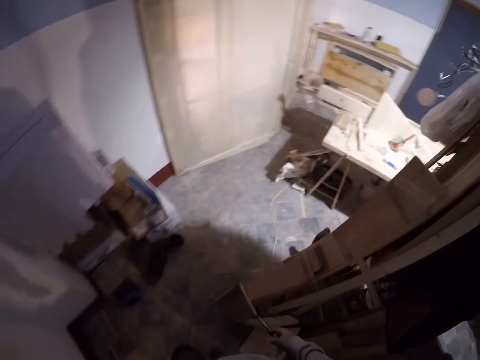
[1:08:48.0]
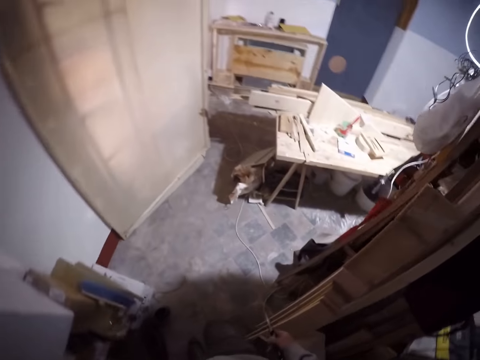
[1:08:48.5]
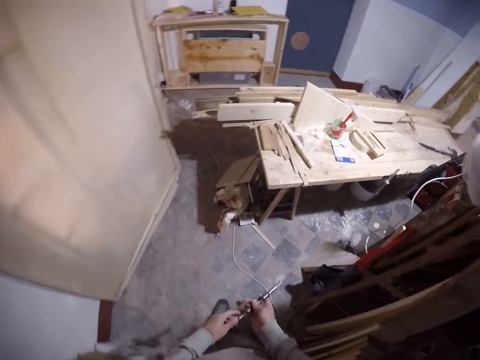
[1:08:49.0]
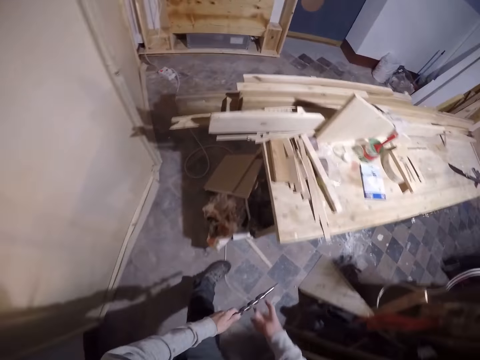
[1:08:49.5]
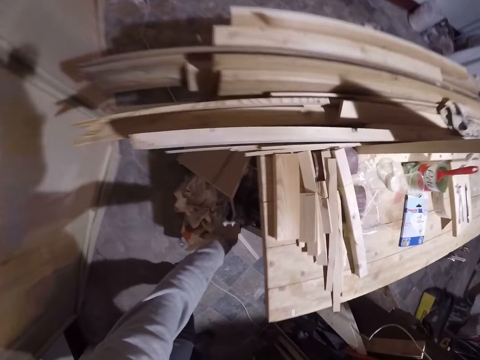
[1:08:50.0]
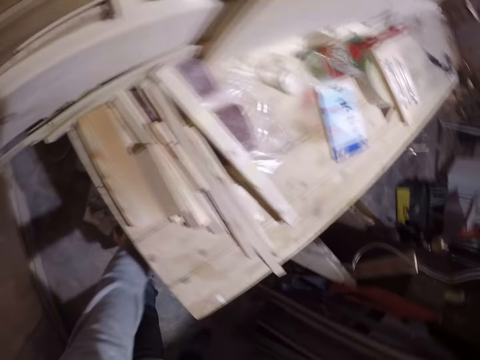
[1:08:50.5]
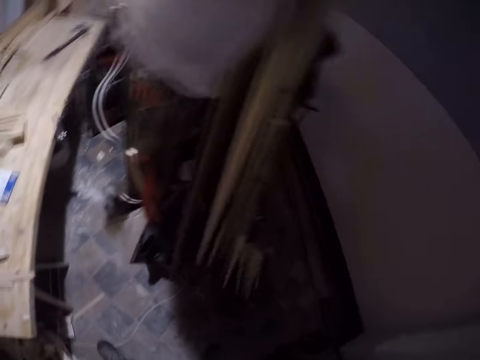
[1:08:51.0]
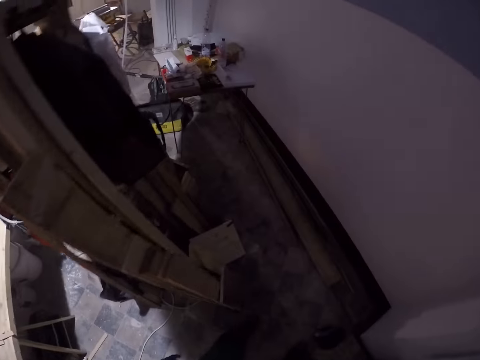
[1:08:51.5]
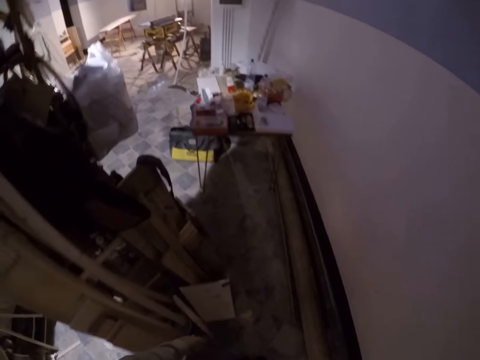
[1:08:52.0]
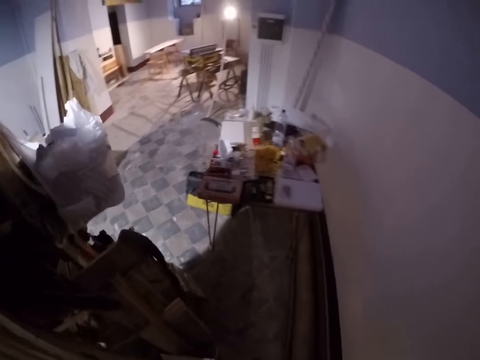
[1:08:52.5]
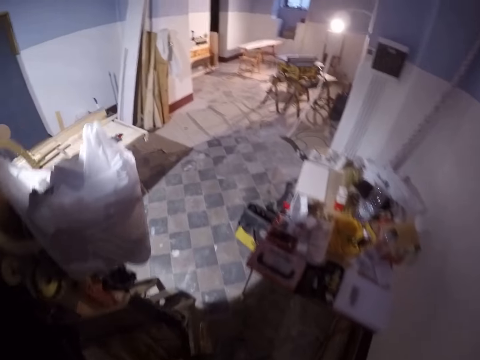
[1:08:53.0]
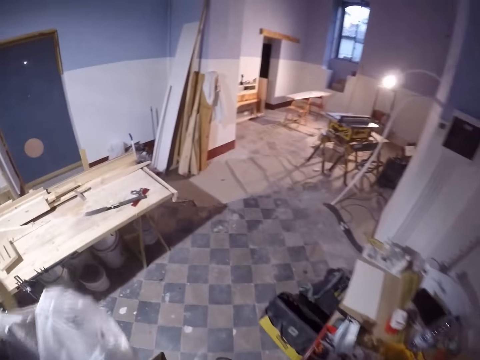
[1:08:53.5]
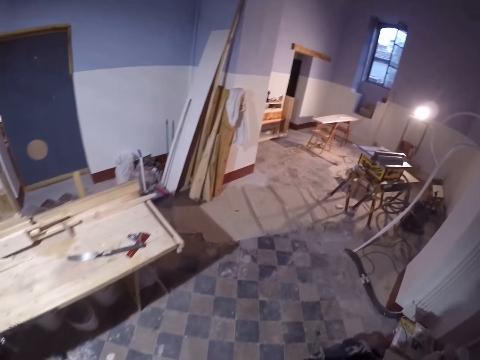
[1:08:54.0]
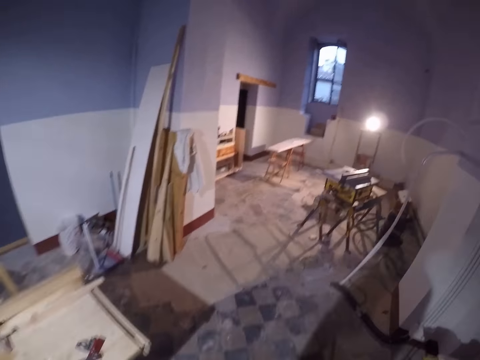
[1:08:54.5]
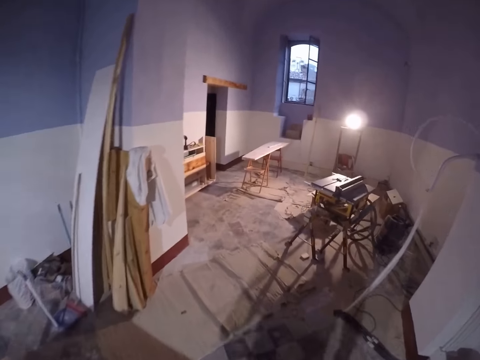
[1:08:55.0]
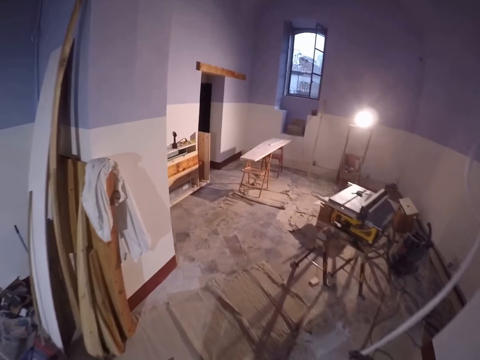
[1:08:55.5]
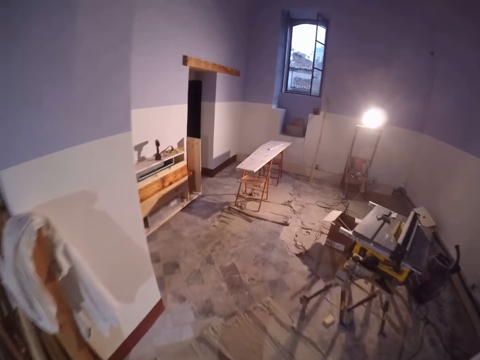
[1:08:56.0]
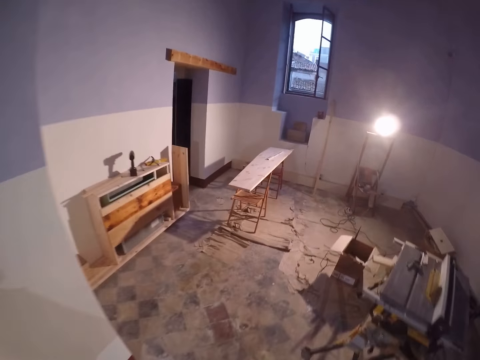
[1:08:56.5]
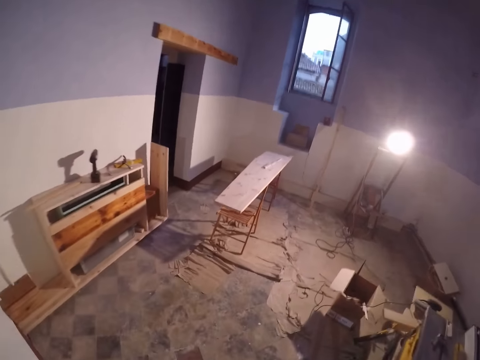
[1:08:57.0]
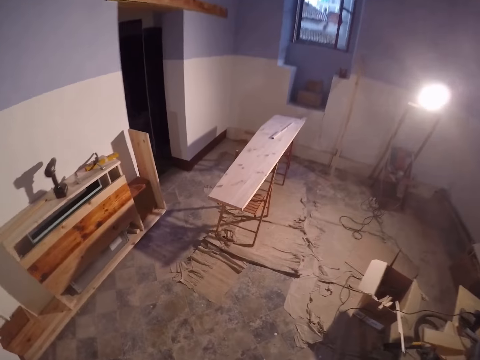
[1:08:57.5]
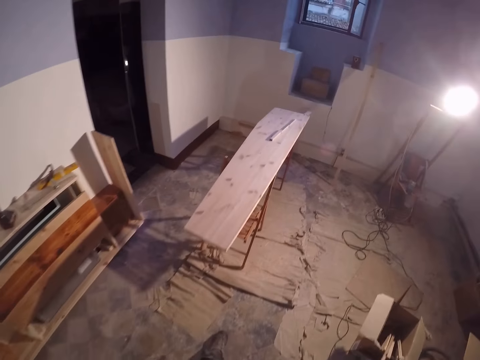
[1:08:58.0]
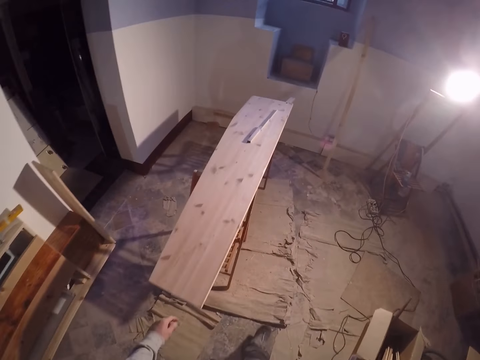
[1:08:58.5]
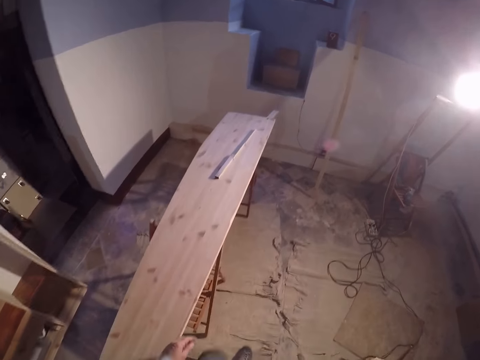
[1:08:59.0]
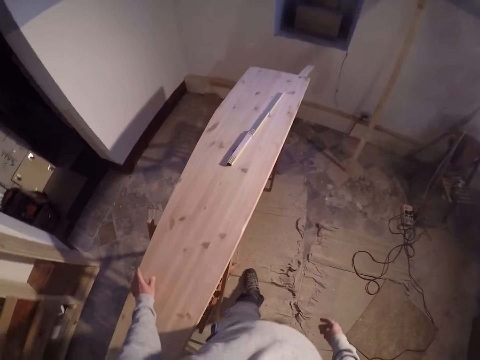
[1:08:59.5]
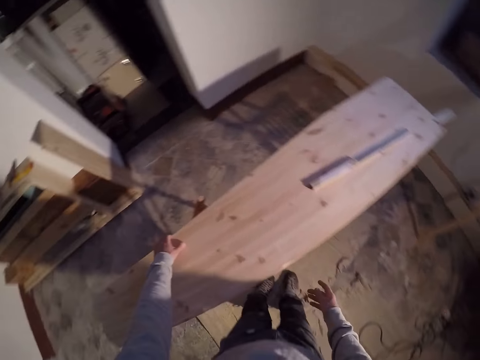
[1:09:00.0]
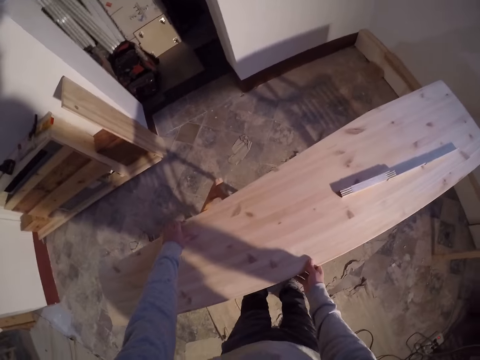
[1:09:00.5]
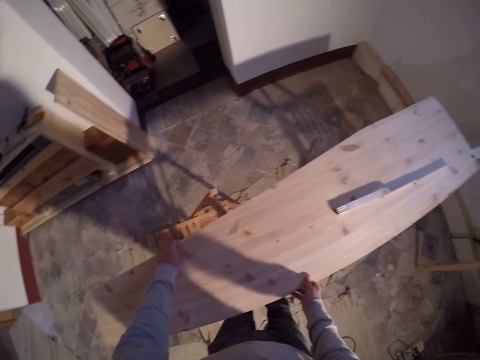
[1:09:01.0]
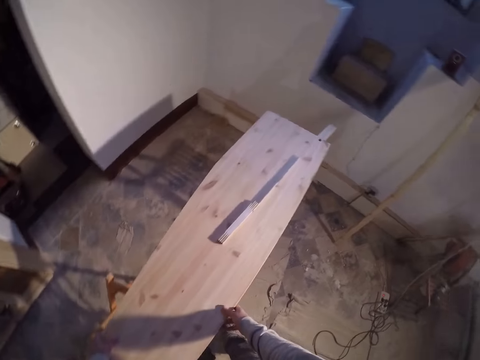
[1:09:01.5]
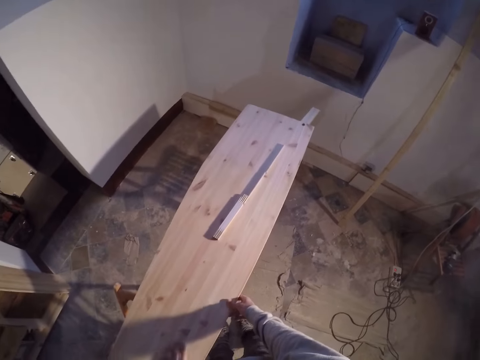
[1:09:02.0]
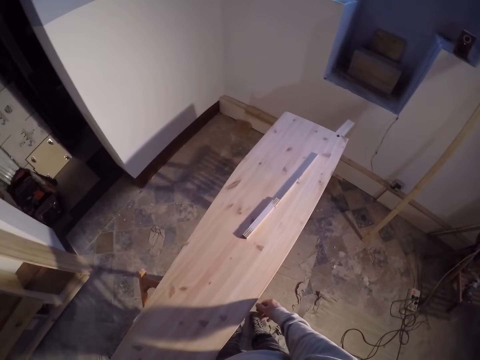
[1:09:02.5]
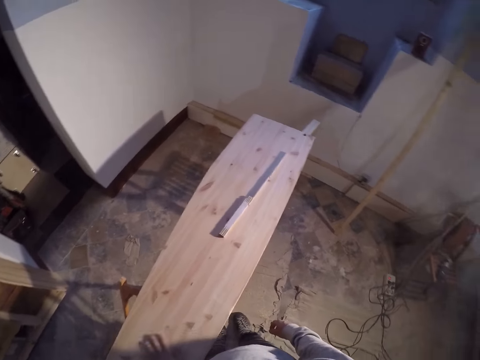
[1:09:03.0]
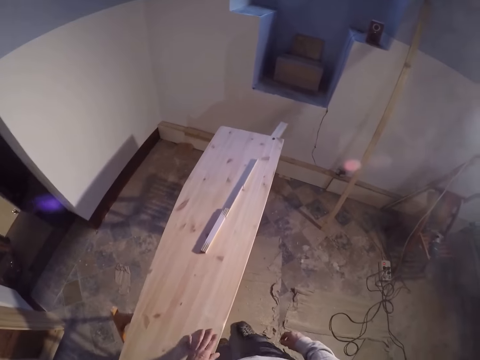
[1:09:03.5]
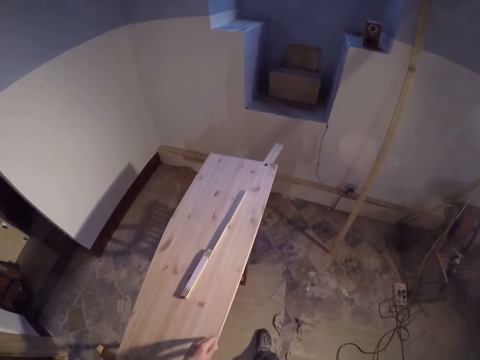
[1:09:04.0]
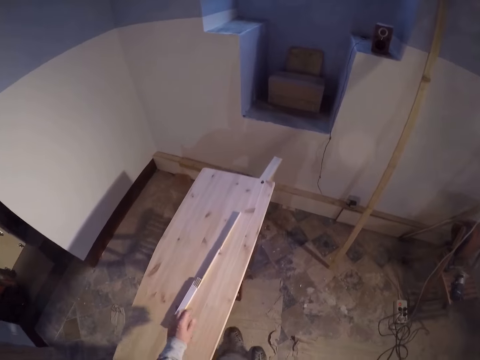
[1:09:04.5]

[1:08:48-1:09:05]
The camera wearer transfers the drill bit from his right hand to his left hand. He places the drill bit in a carton under the table with his left hand. He walks around the workshop. He adjusts the lumber on the workbench at the left with both hands.

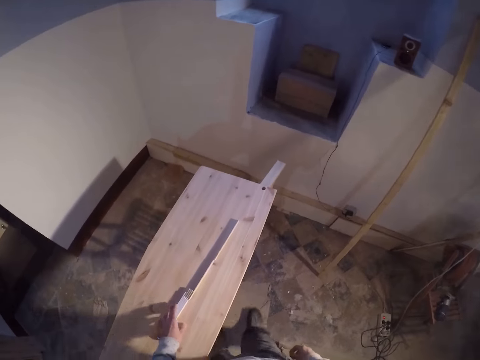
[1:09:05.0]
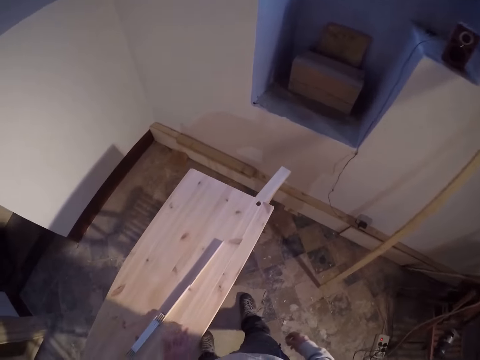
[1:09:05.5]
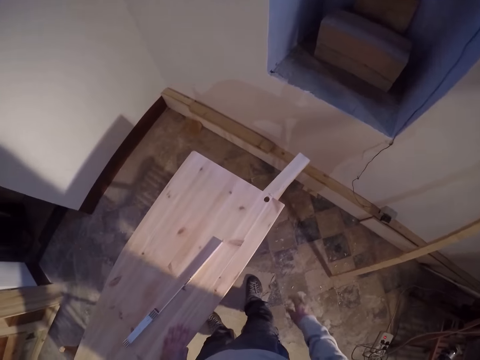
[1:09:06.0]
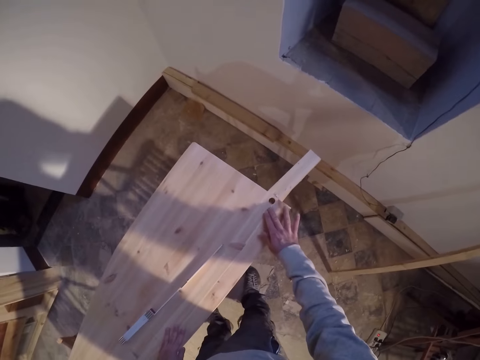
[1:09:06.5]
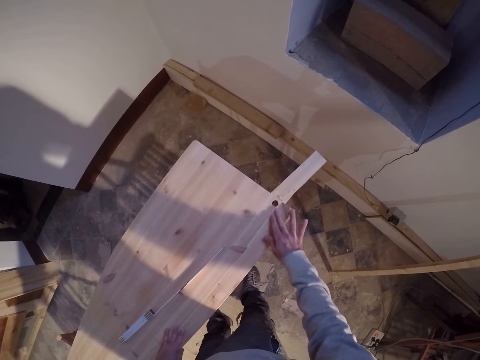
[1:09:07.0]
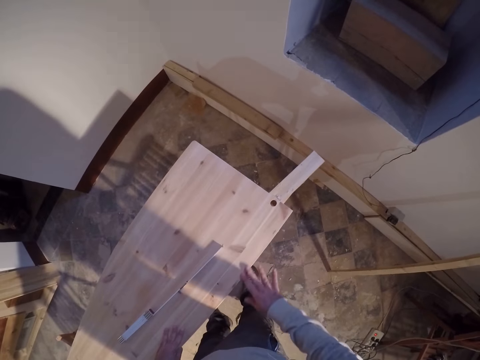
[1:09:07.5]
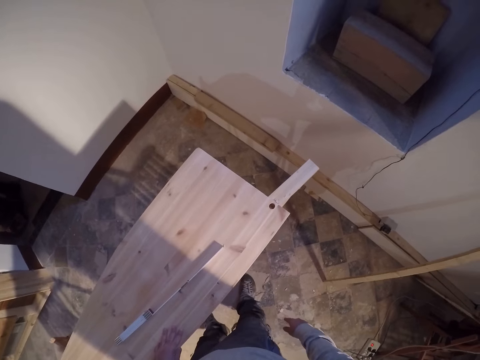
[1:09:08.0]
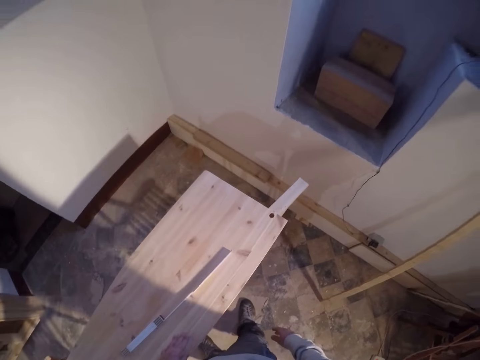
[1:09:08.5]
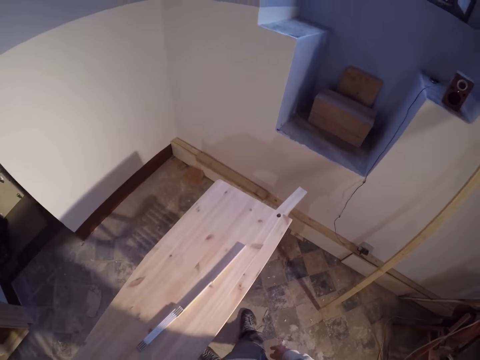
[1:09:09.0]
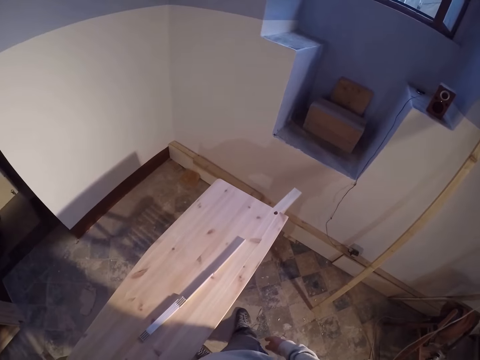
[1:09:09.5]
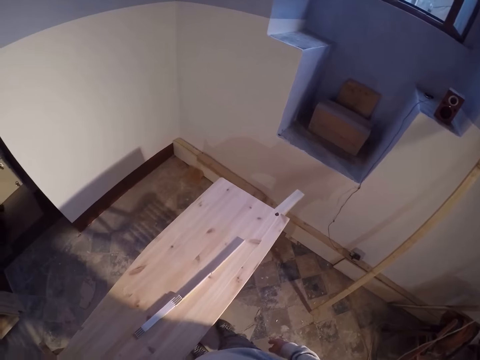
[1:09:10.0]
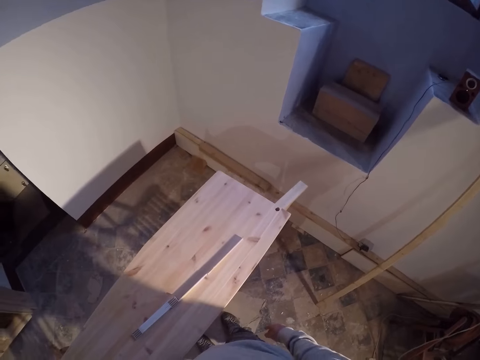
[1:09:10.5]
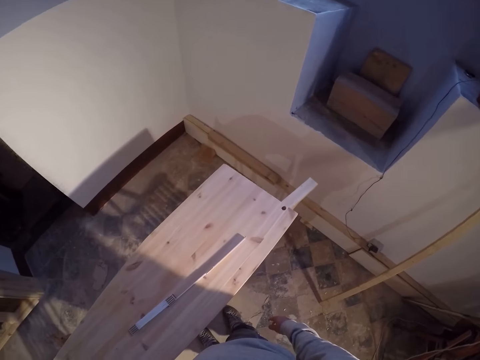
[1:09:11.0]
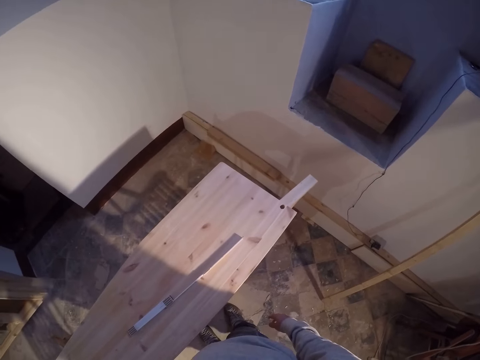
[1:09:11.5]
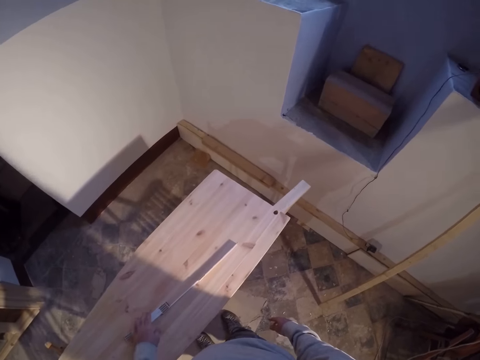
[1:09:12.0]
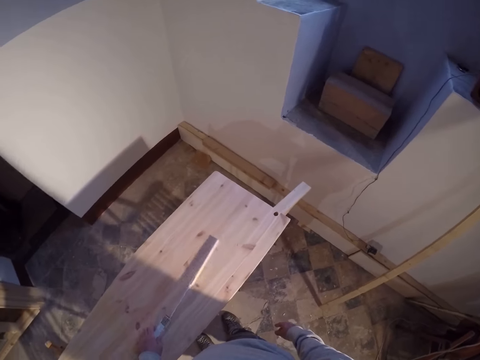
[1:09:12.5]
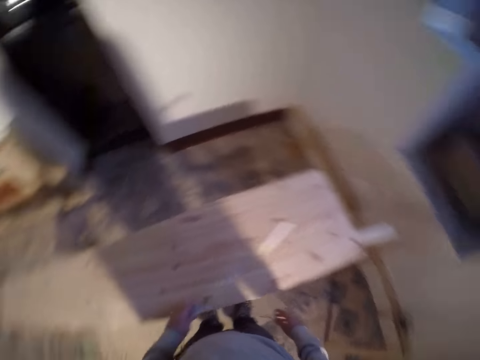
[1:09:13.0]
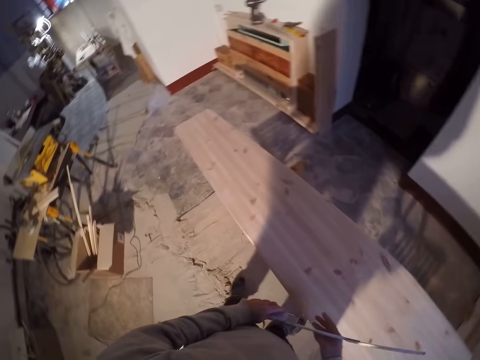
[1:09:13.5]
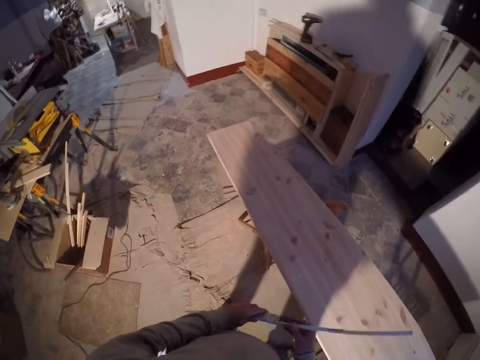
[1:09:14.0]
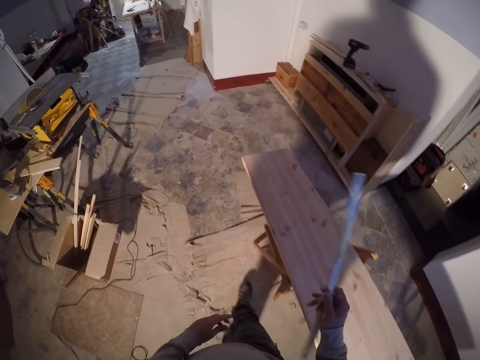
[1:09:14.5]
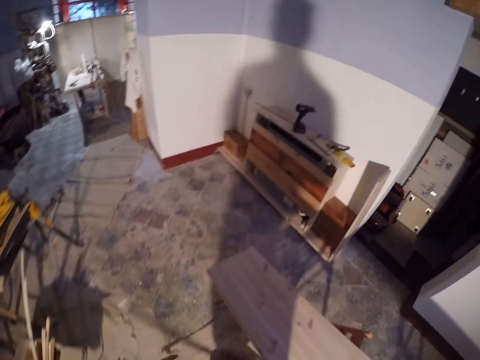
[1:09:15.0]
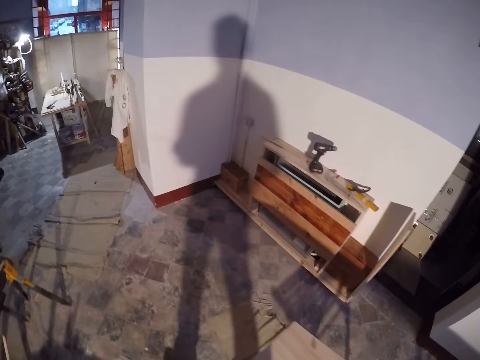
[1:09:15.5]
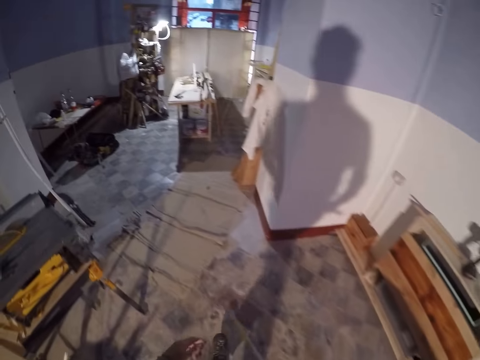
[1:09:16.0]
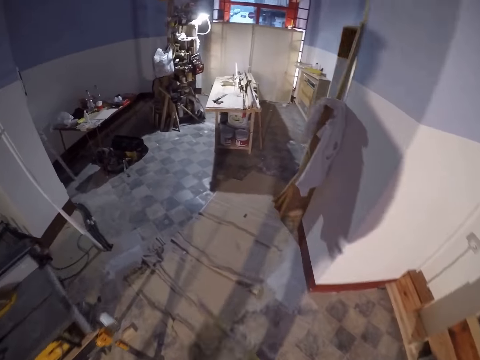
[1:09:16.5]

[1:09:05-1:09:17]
The camera wearer touches the wood. He picks up the ruler on the lumber with his left hand. He holds the foldable measuring tape. He transfers the ruler from his left hand to his right hand. He walks beside the wood.
